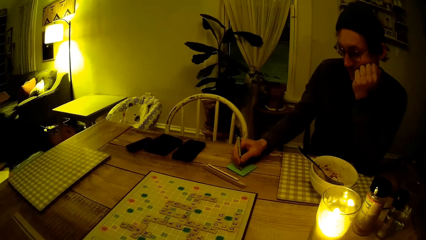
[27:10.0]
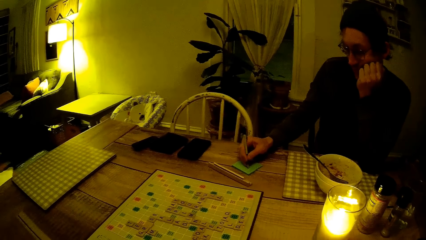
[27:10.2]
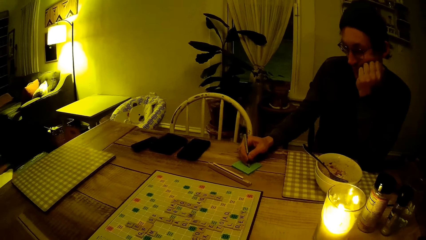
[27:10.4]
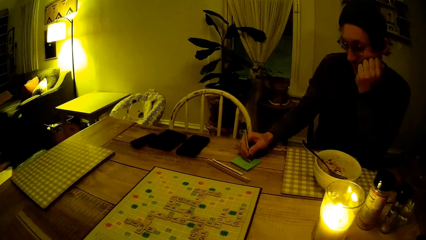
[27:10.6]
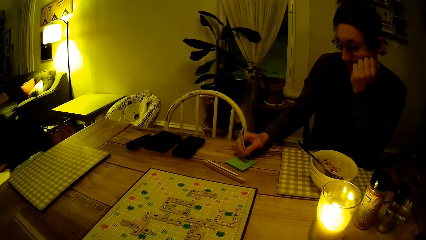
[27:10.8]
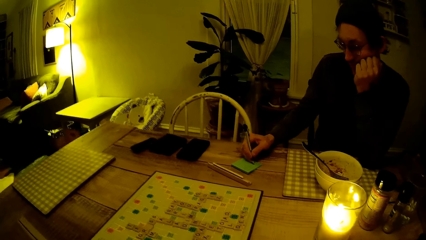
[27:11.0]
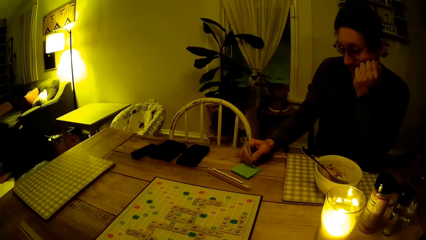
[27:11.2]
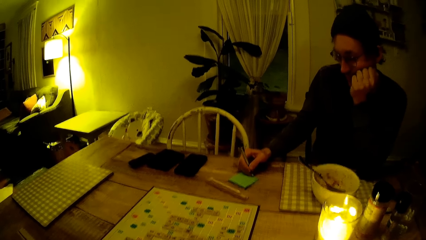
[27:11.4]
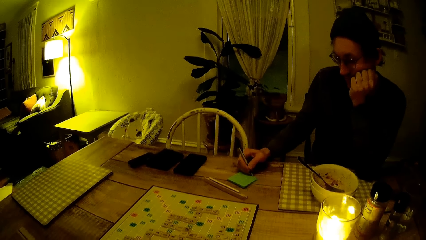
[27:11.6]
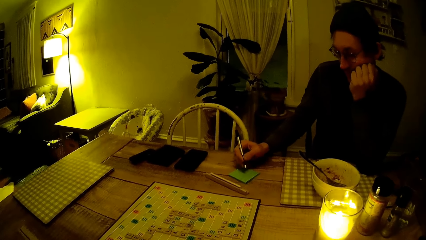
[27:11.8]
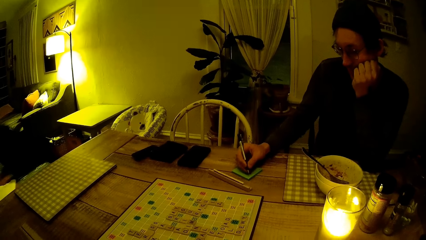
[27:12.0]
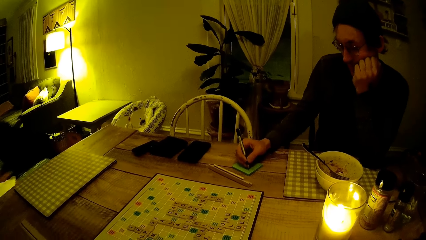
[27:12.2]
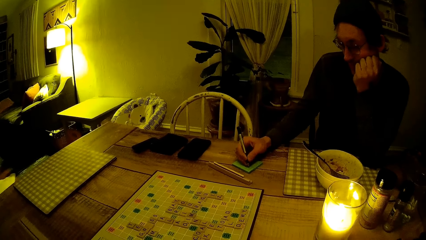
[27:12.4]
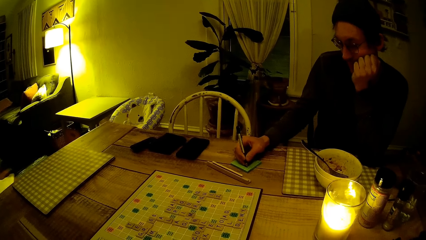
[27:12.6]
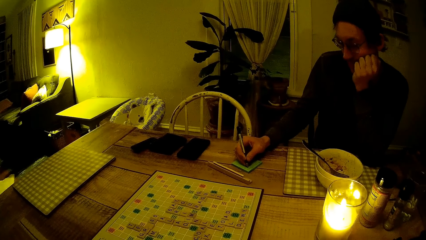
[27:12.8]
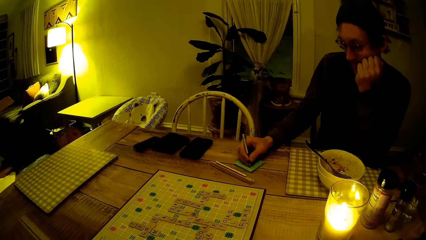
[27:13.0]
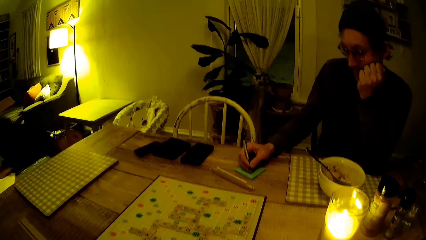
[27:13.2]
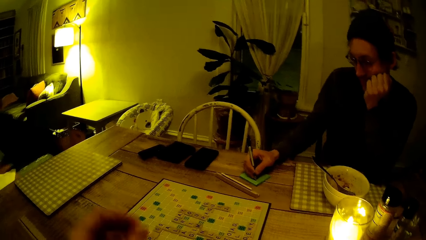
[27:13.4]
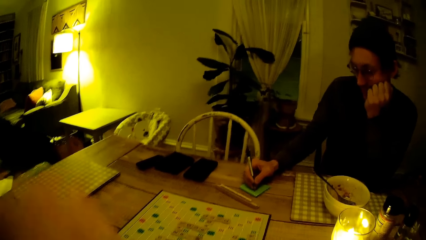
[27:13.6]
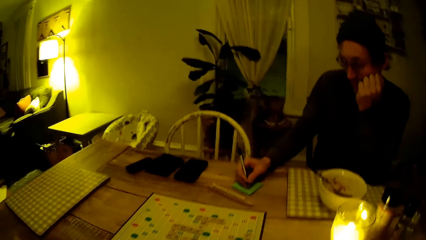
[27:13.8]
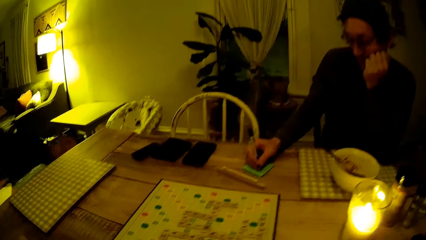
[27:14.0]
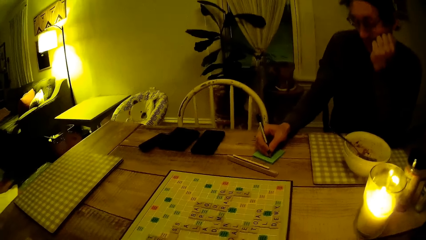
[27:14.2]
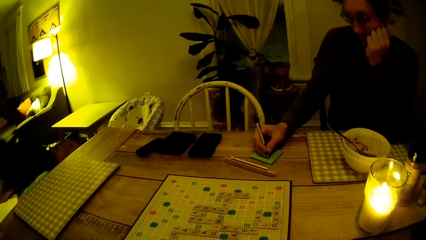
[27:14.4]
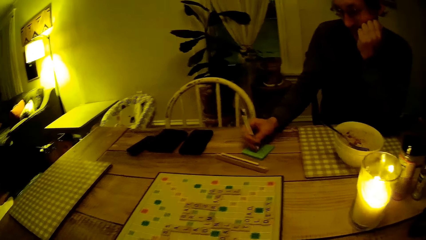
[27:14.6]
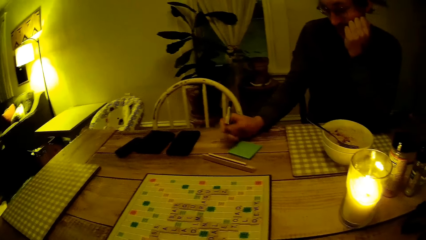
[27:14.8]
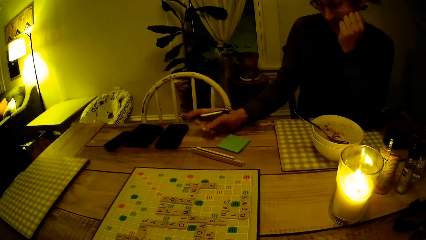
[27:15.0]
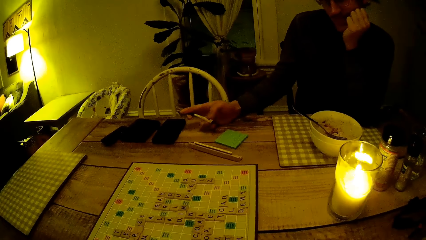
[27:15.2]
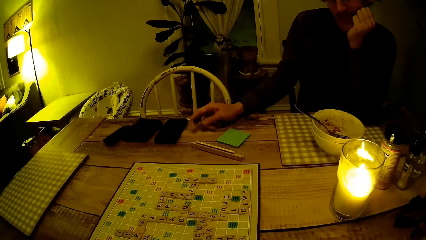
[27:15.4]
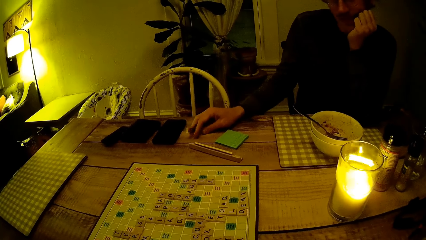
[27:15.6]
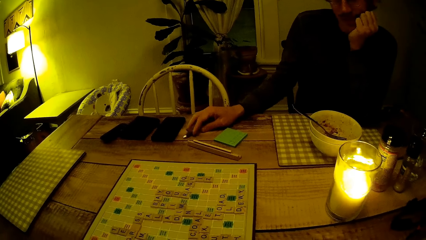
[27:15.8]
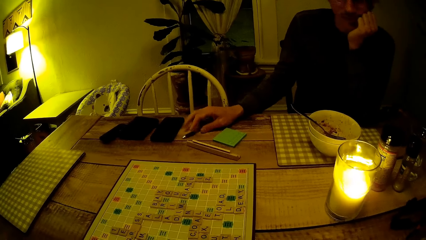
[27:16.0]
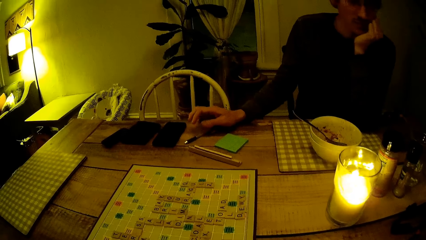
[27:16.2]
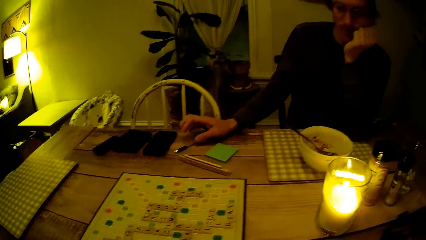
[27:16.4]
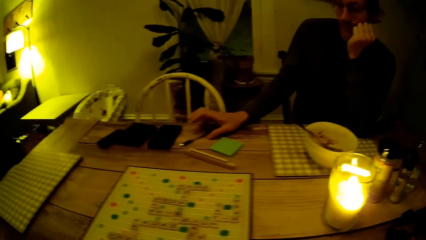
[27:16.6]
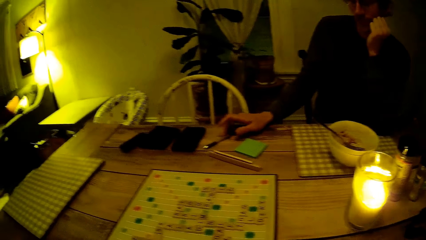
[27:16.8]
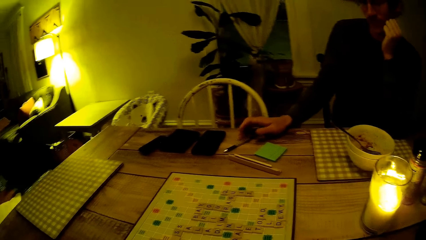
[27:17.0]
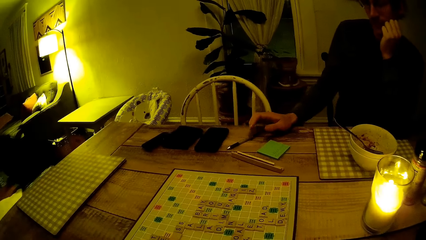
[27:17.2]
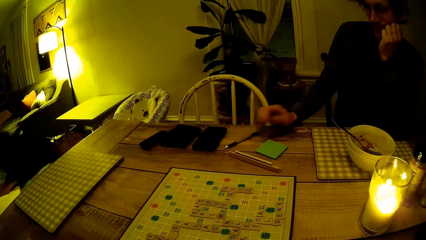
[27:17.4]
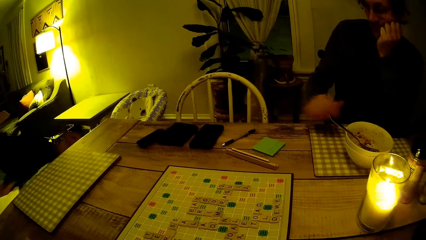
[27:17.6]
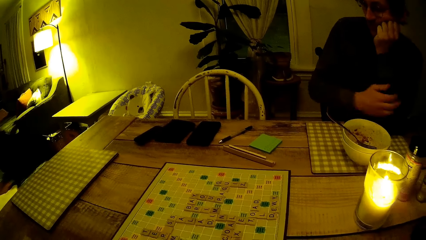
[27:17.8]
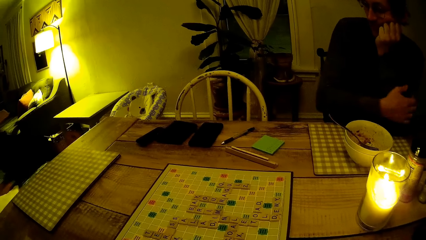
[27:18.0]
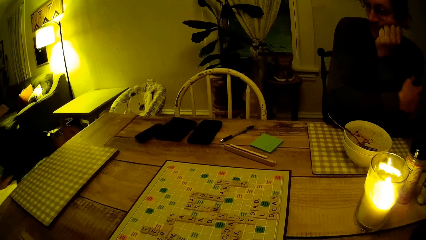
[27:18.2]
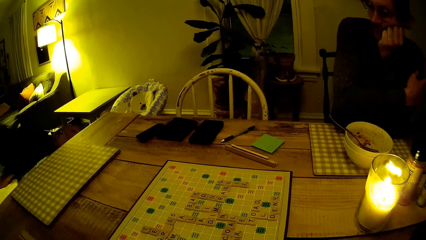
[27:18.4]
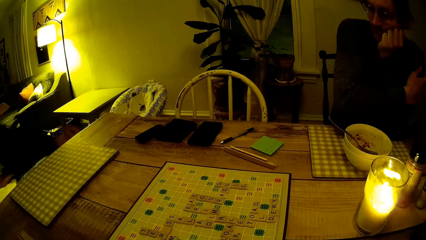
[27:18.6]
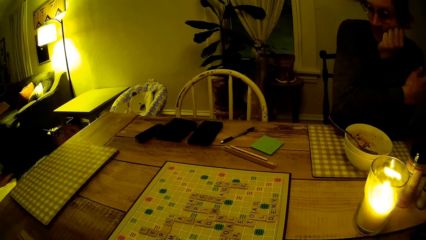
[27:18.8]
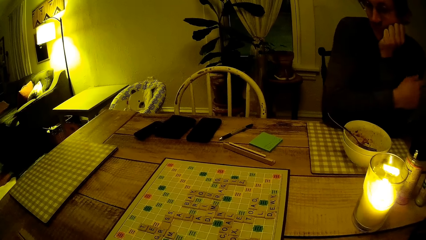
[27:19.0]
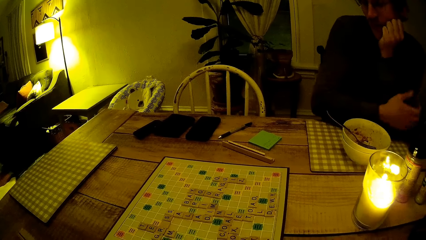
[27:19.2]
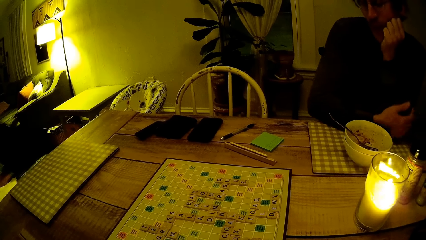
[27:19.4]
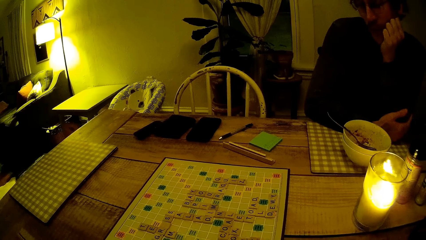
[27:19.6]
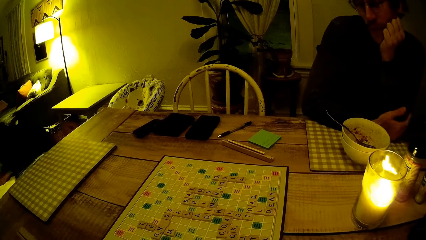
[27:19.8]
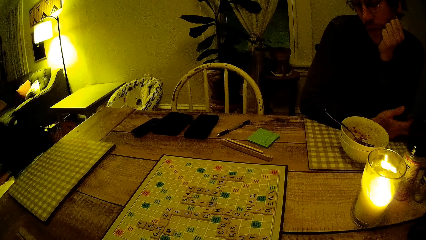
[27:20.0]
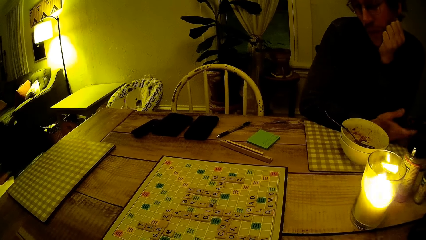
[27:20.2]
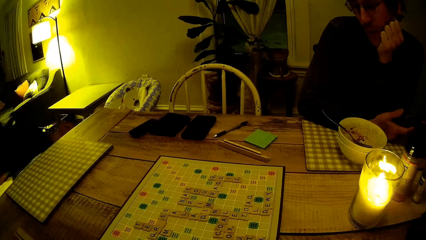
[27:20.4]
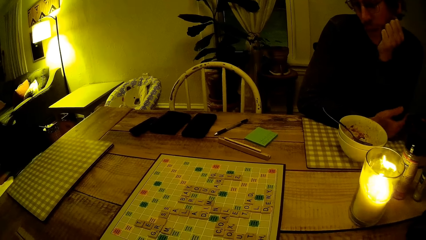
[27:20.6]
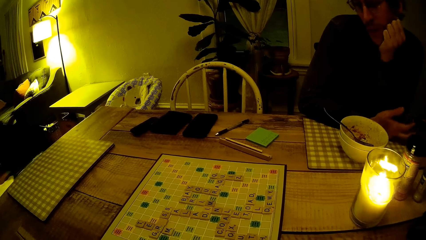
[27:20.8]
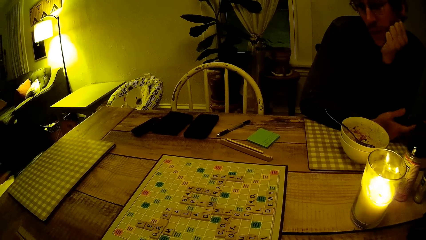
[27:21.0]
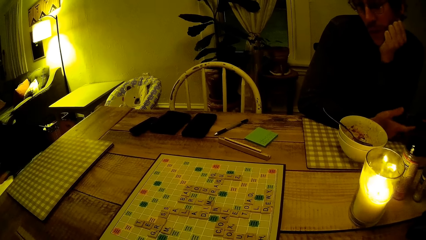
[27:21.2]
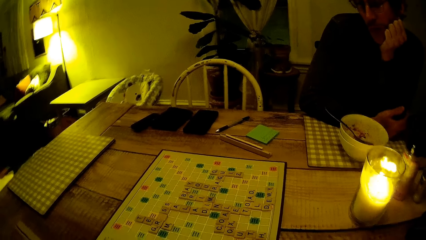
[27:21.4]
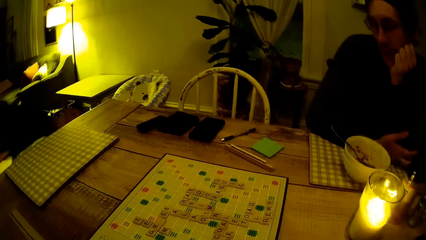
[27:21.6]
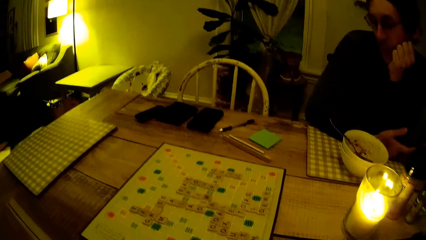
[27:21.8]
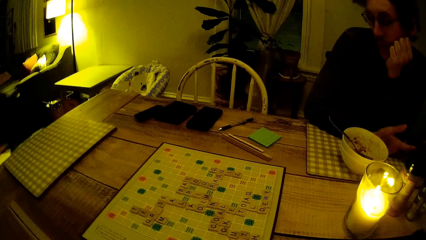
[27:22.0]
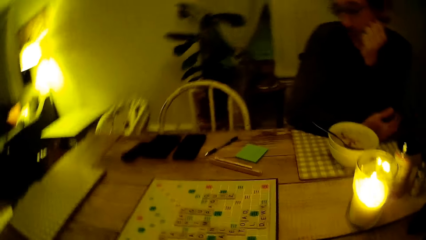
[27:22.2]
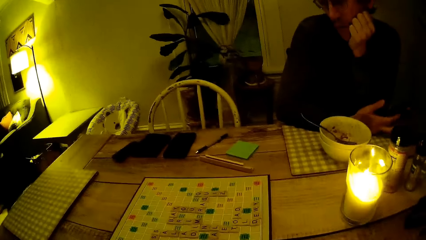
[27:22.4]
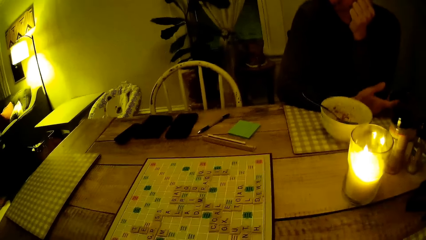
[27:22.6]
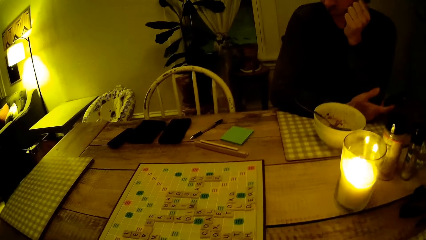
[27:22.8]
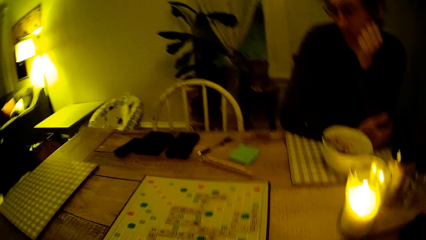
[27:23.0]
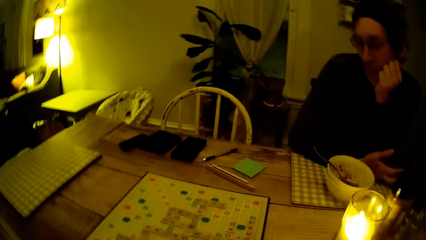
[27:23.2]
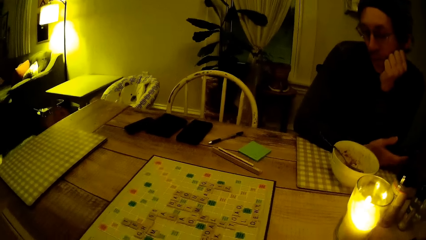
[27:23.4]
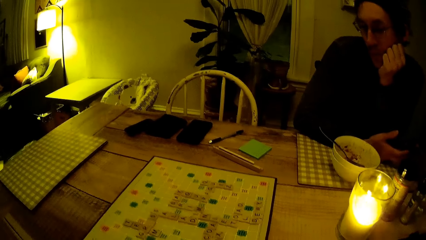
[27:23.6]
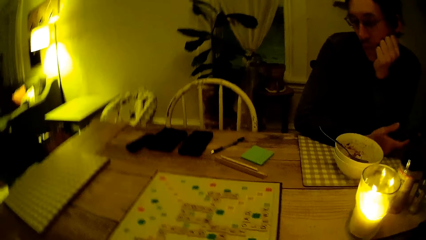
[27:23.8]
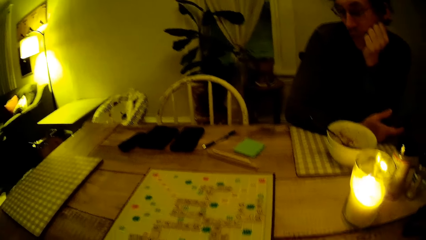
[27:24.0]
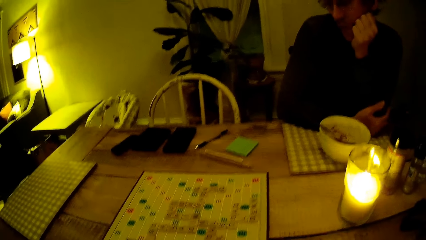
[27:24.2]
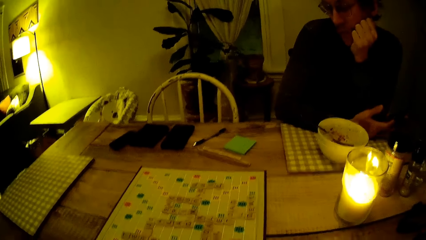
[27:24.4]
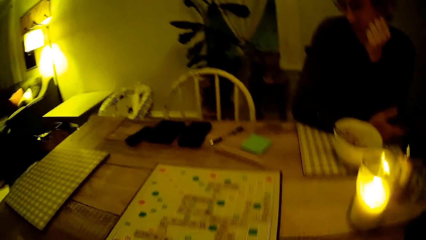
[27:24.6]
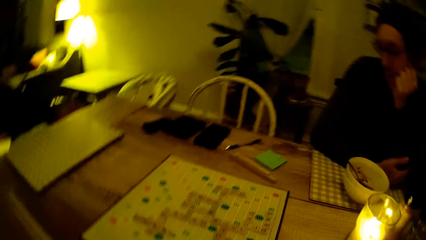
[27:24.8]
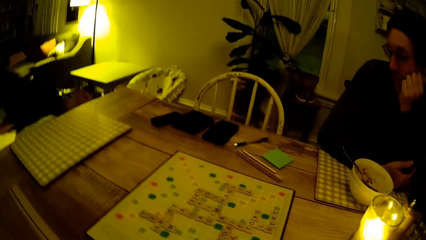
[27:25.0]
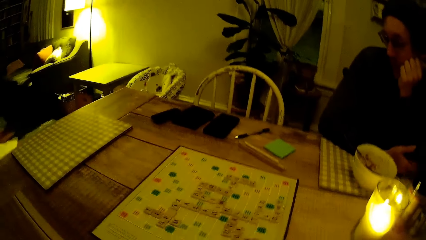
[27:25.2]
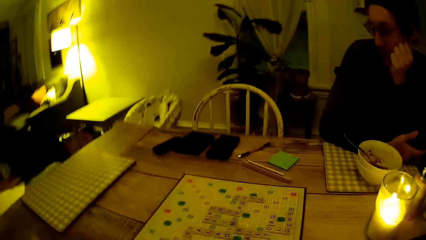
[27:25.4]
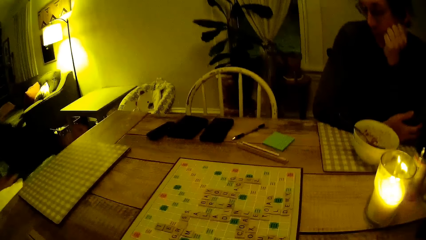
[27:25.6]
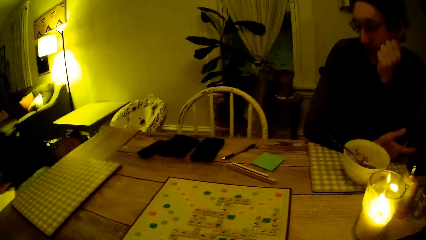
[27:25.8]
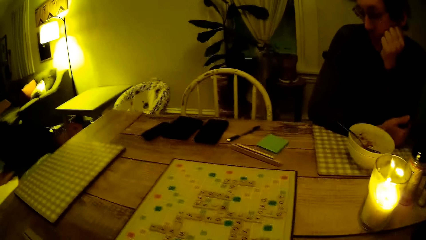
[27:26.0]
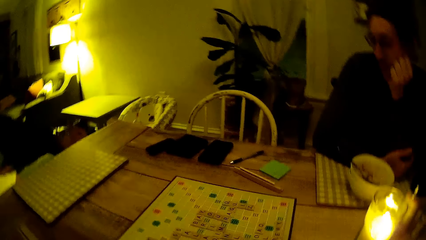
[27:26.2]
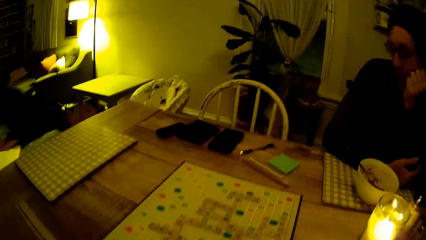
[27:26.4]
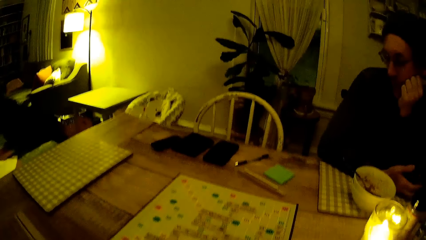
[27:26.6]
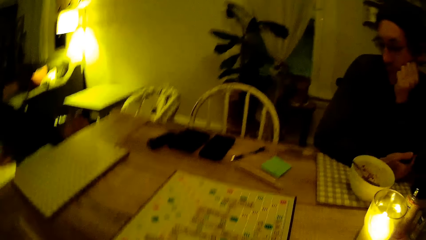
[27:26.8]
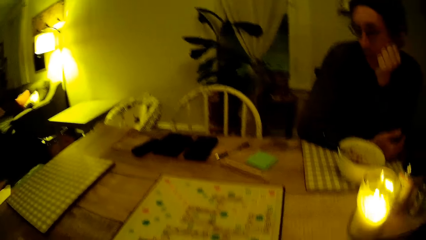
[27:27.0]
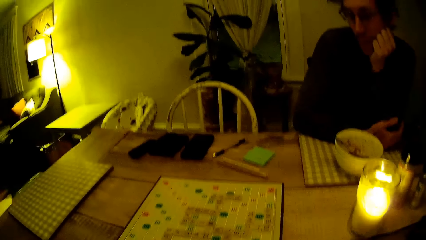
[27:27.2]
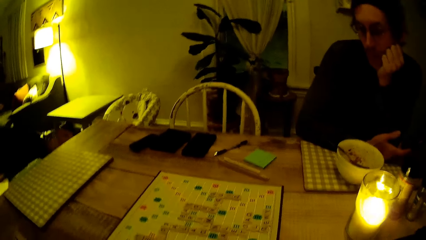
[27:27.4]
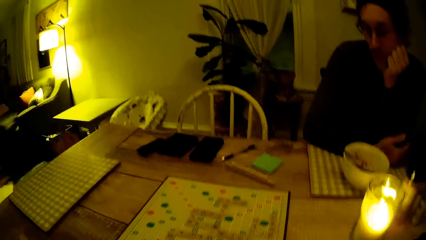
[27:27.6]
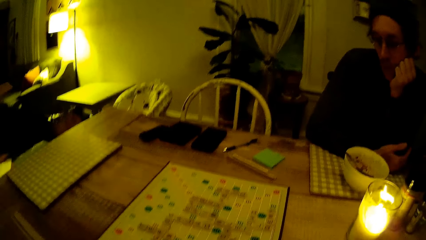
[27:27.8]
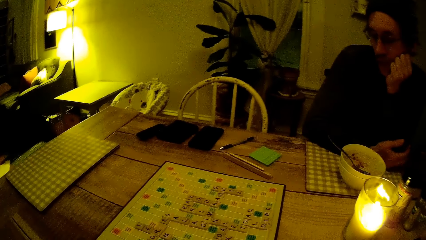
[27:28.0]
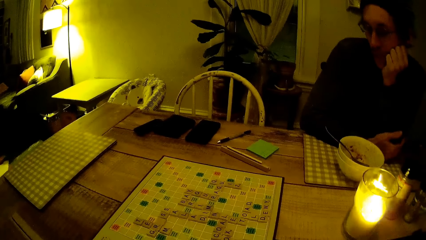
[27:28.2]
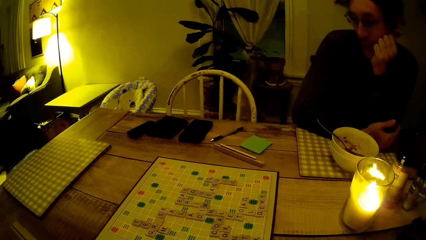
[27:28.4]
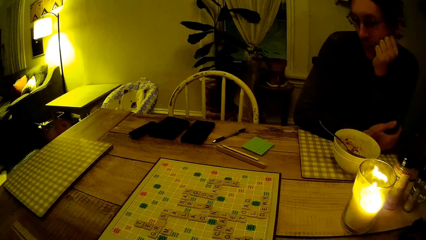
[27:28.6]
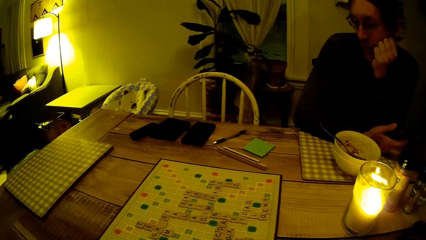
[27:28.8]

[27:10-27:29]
A man writes on the booklet. The man drops the pen on the table with his right hand. The man leans on the table. The camera wearer turns around.
